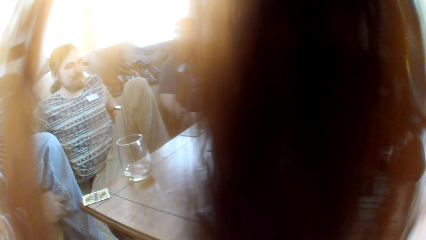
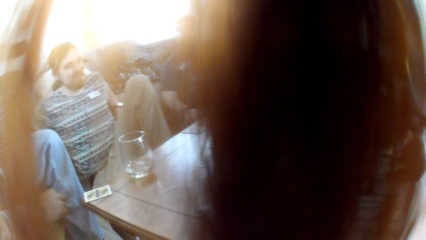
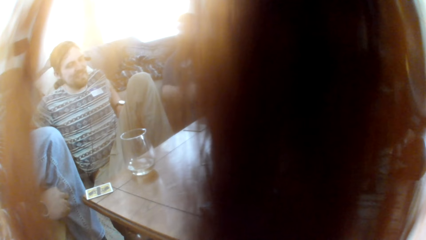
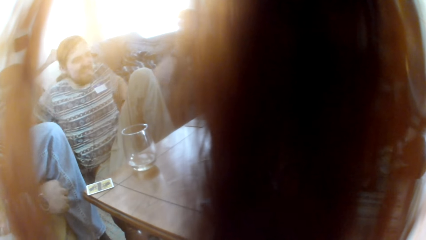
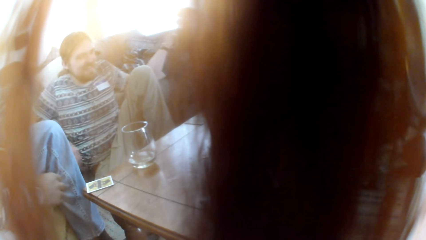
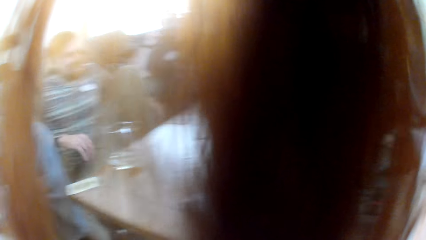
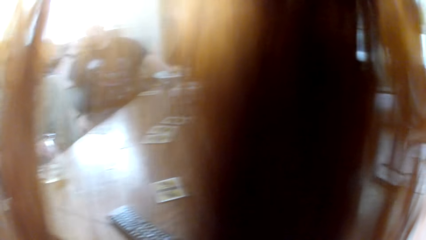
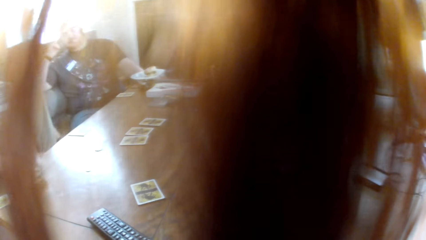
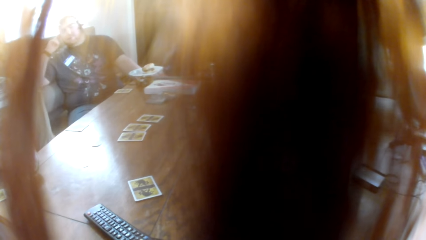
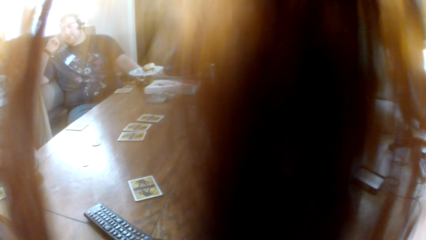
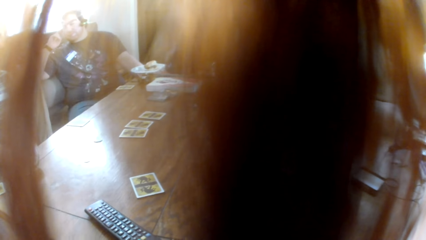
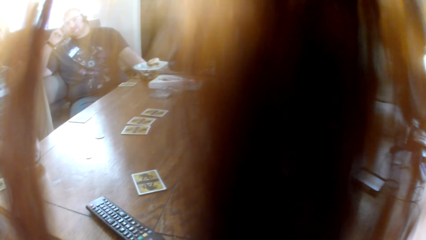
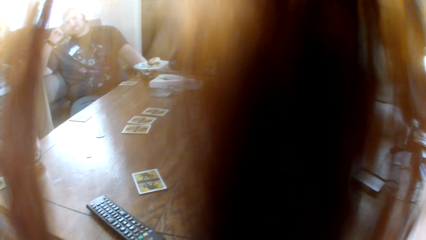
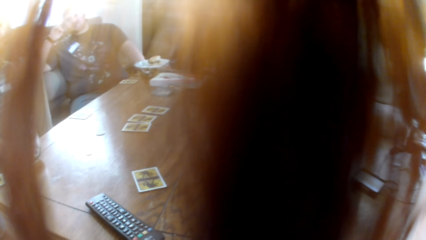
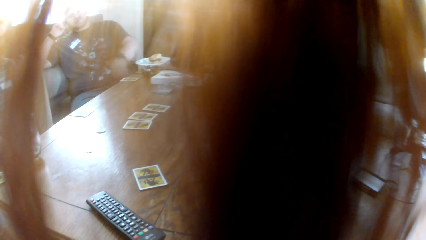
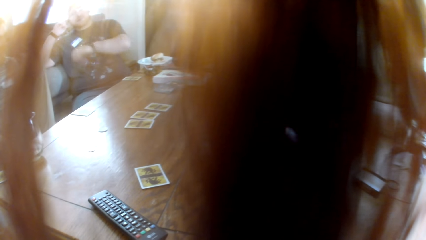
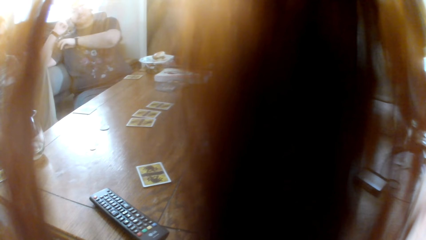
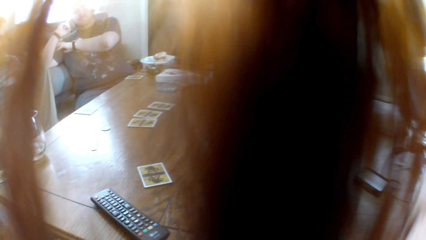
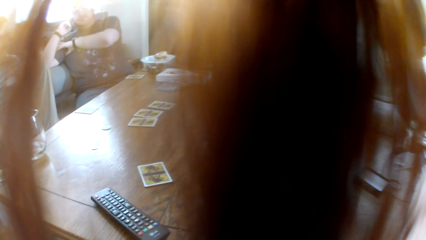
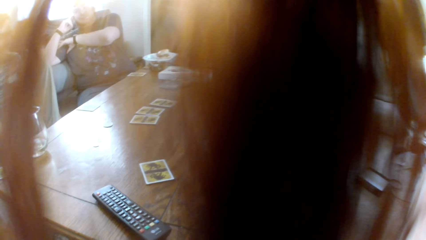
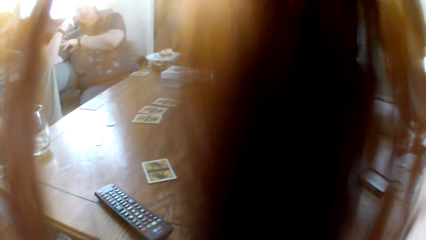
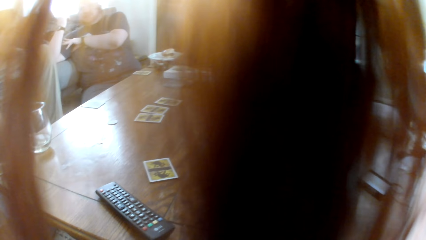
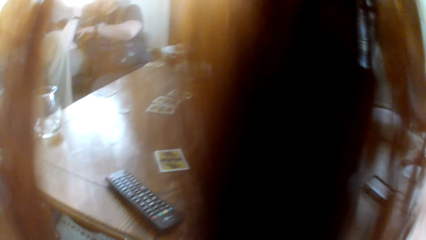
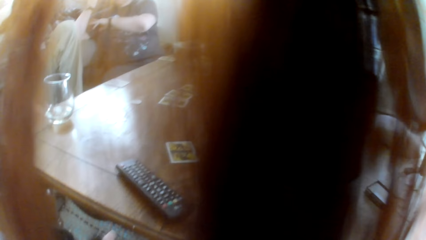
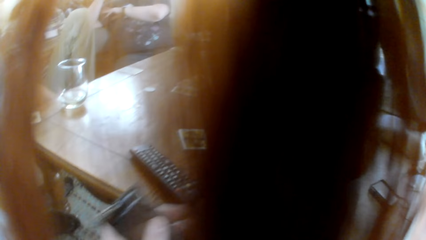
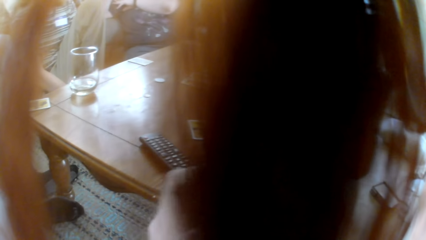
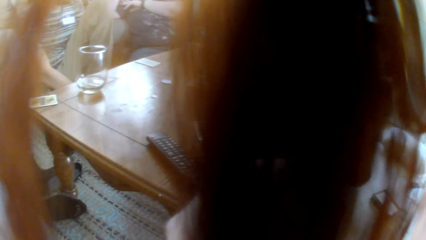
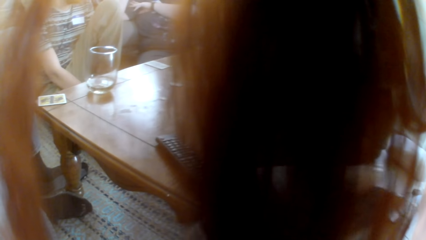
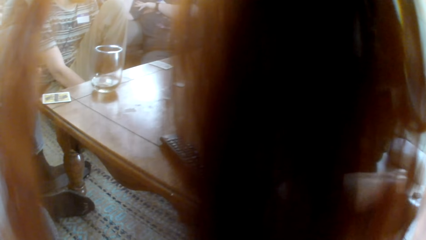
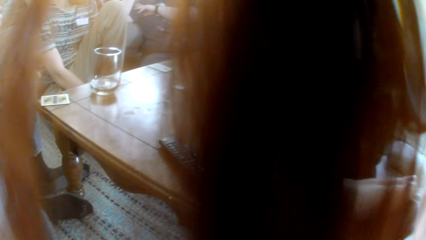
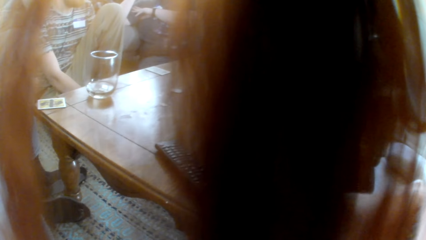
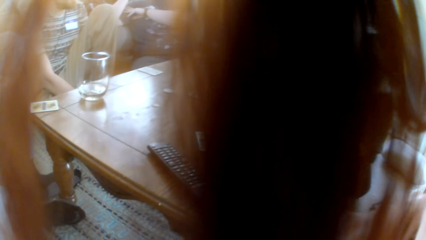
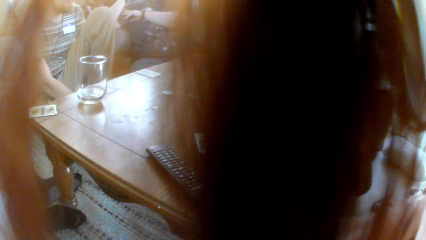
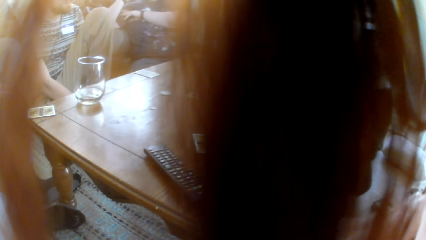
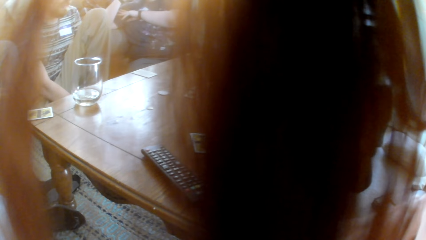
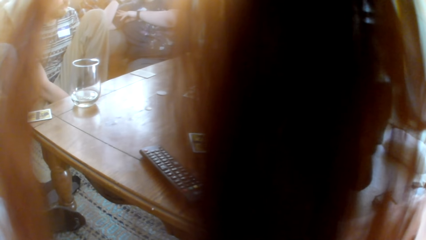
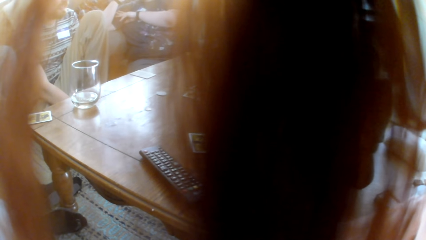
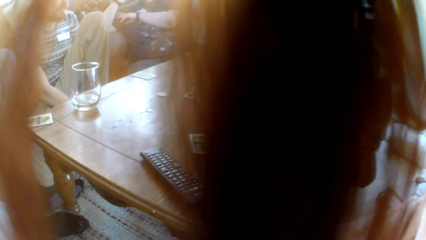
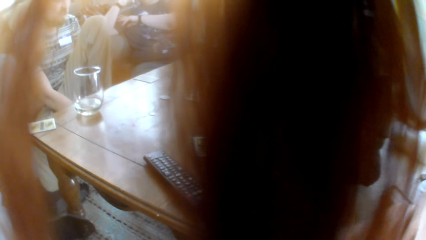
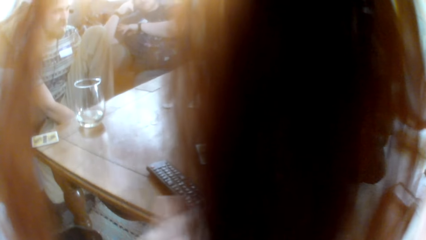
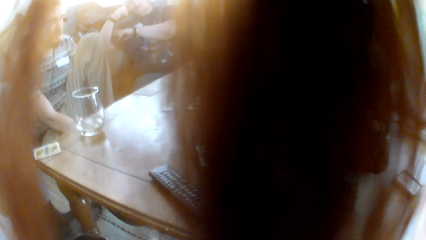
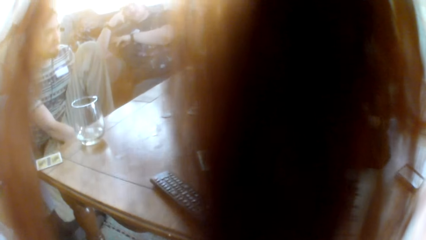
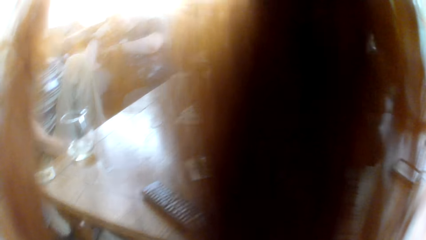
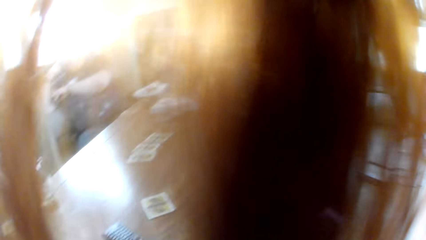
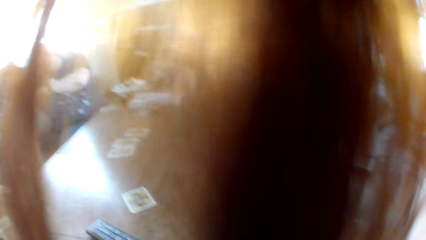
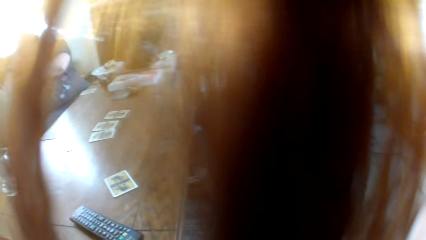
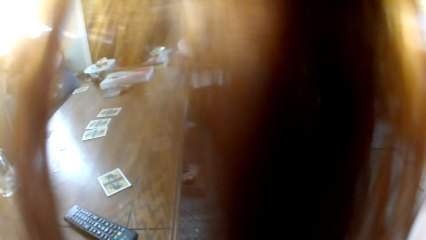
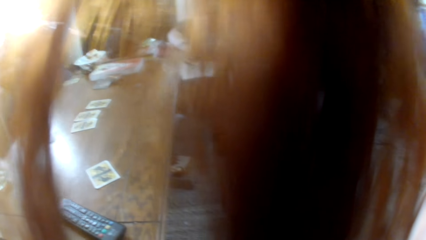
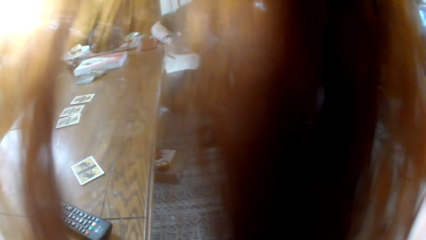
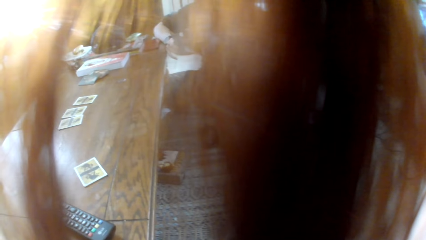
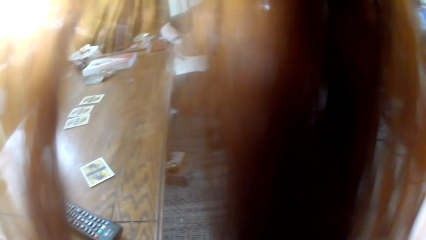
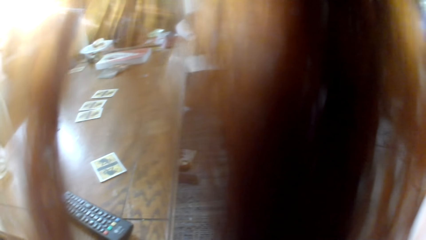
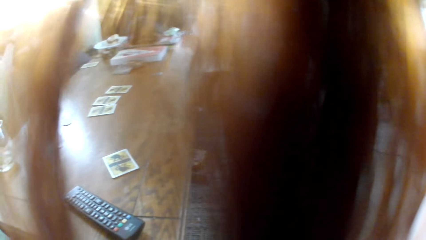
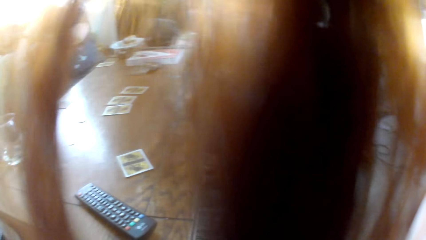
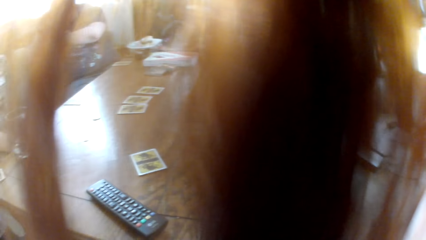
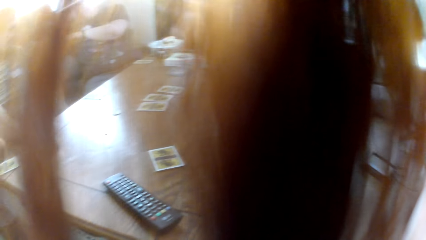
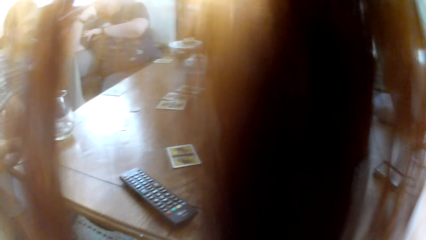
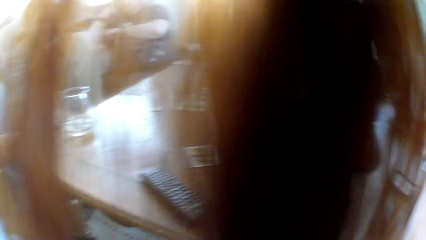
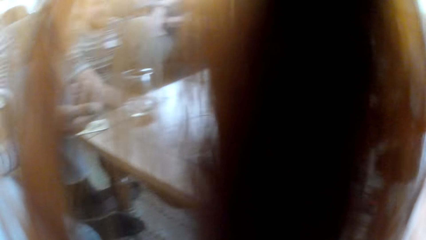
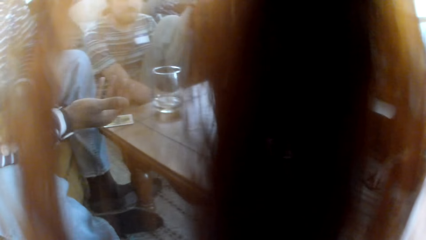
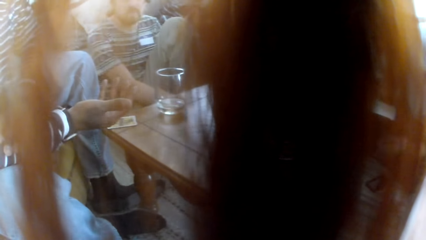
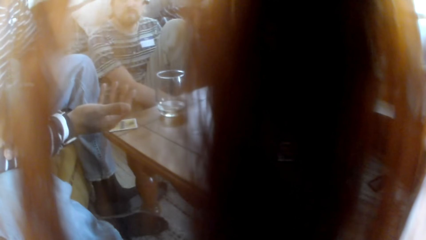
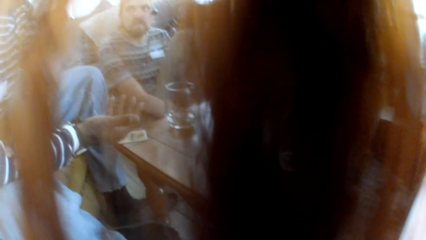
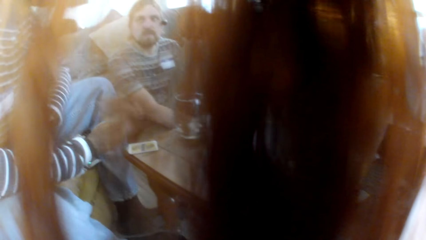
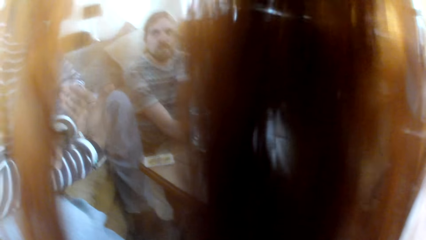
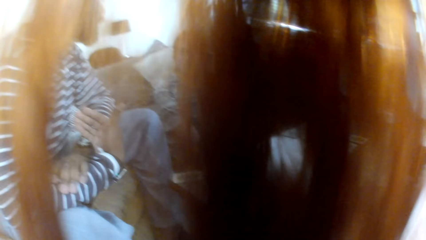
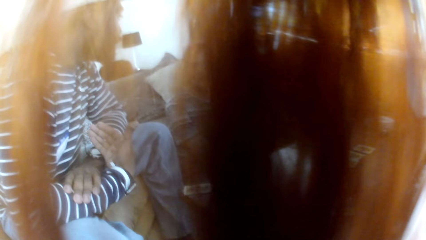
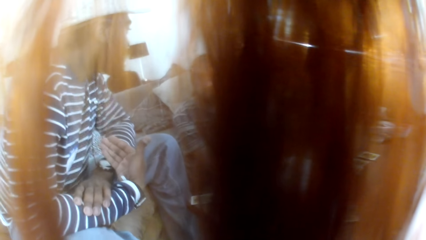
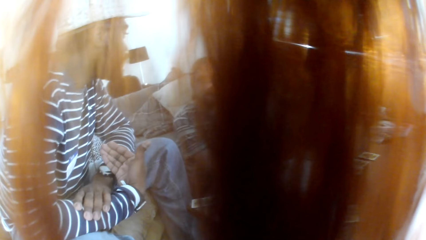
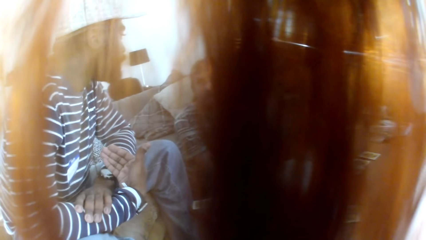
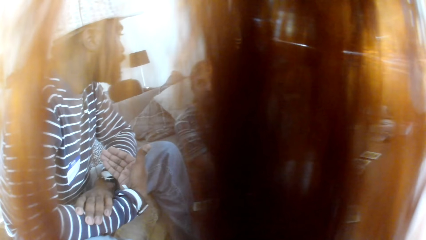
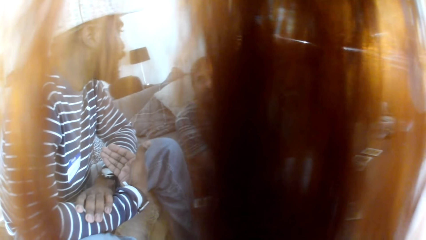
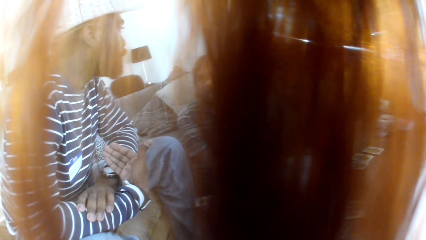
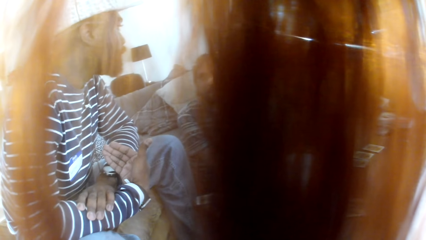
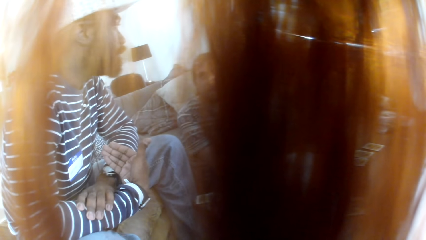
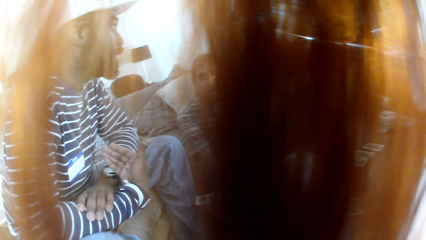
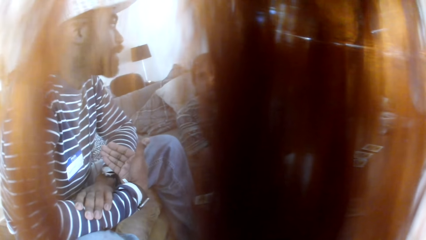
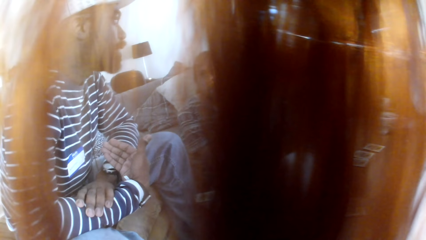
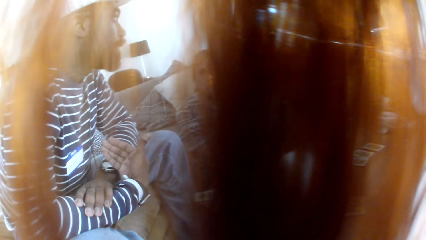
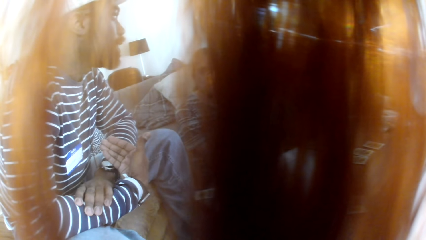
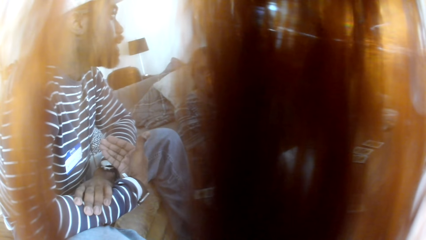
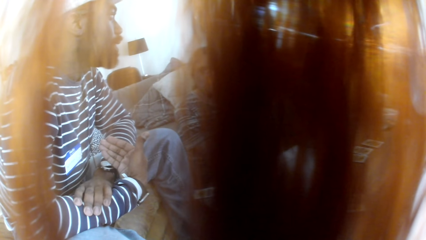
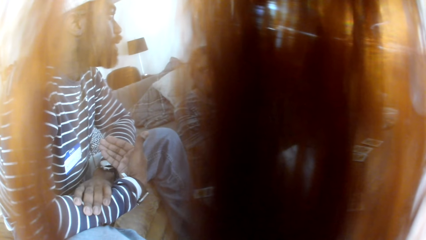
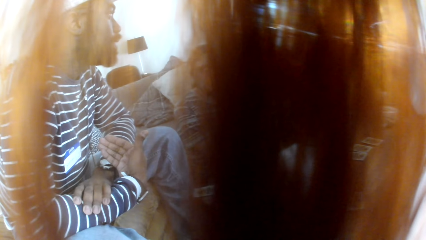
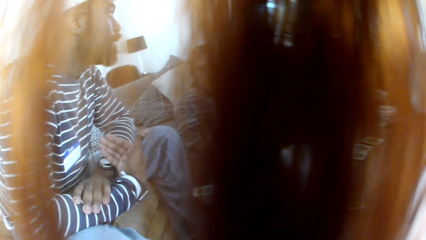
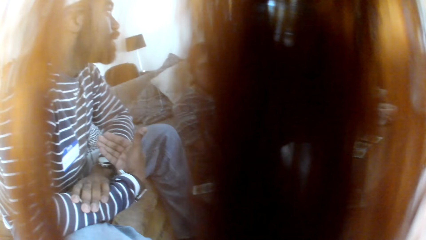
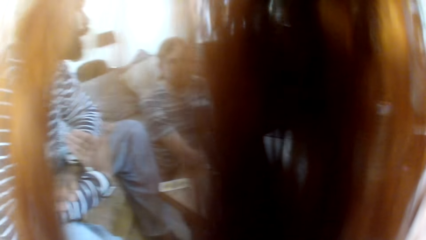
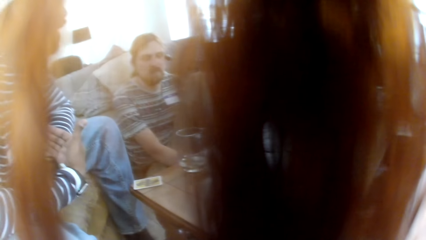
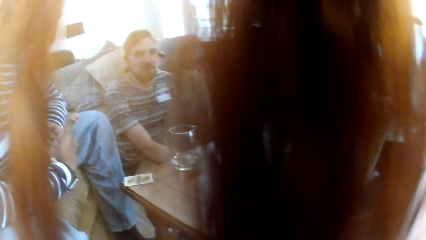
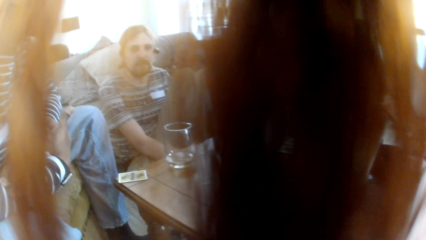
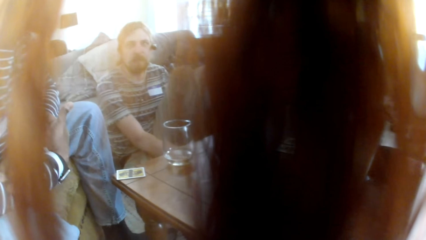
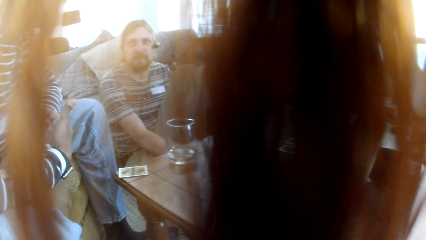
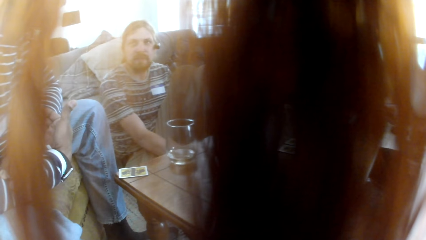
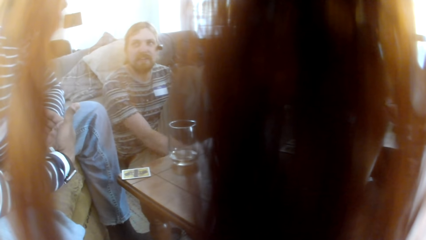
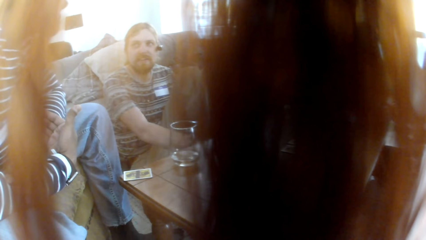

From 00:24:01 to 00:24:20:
A woman talks to the colleagues. The camera wearer stares at a man. Another man talks to the colleagues. The camera wearer looks at the table. A third man talks to the colleagues. The camera wearer looks at the woman. A fourth man talks to the colleagues. The camera wearer looks at the fourth man. They listen to a man. The third man talks to the fourth man.
